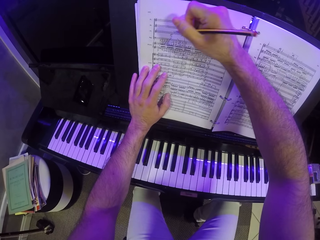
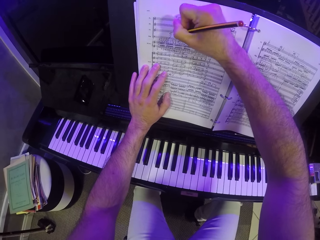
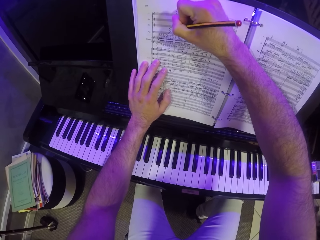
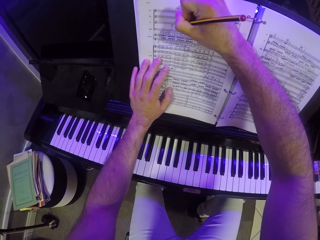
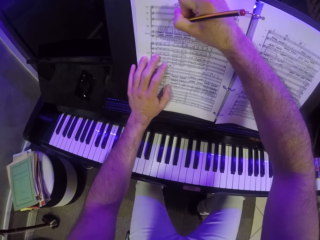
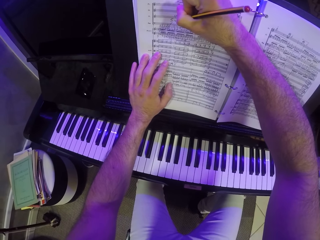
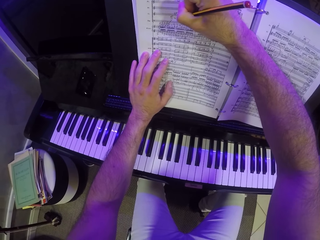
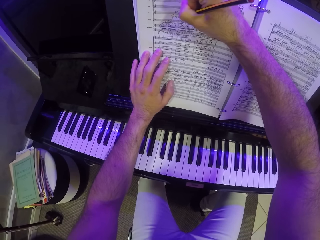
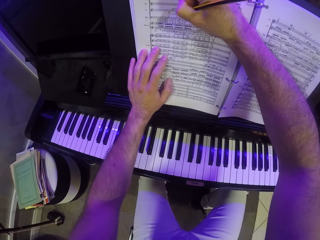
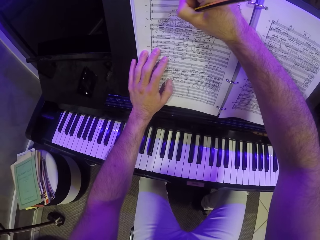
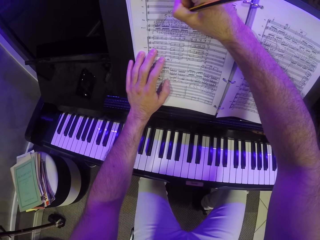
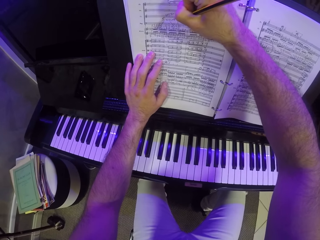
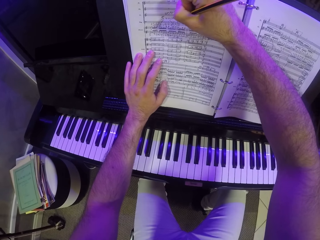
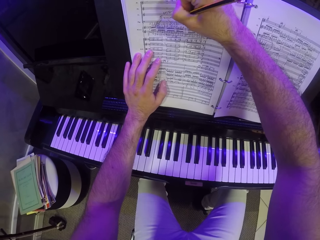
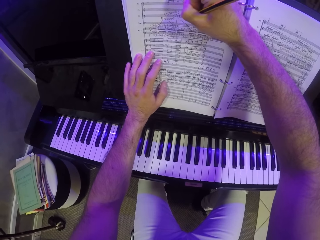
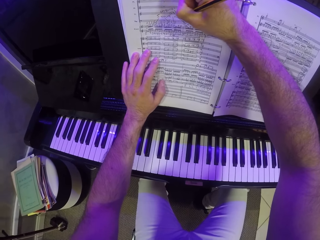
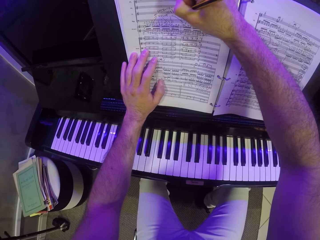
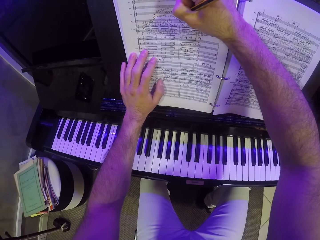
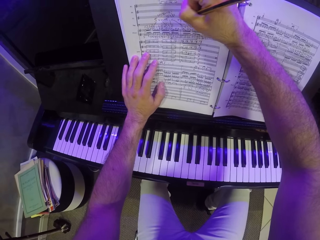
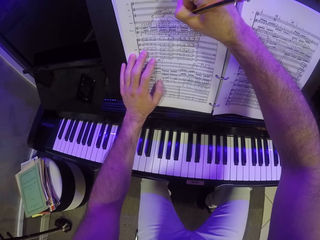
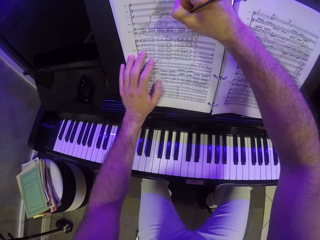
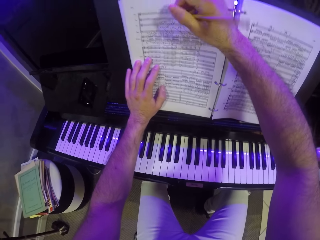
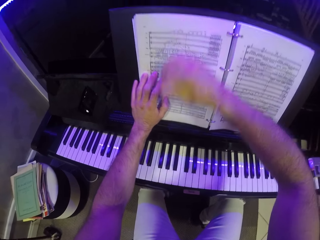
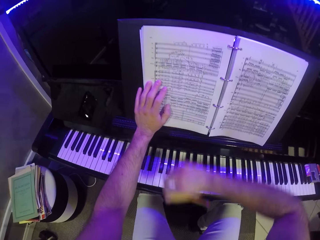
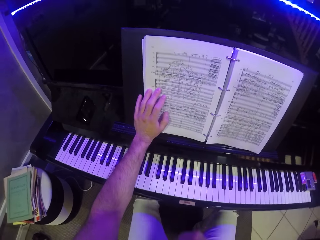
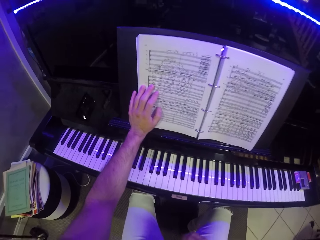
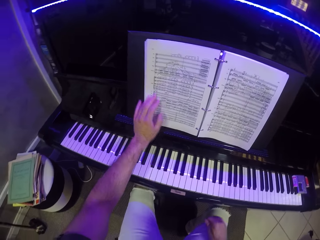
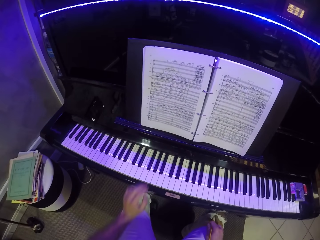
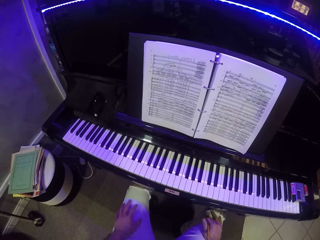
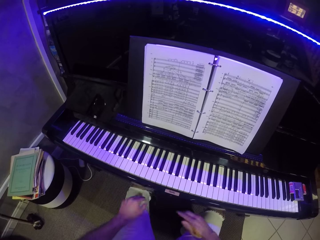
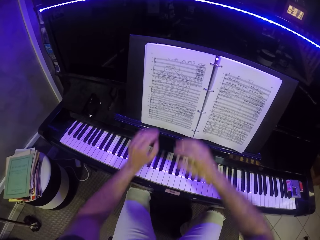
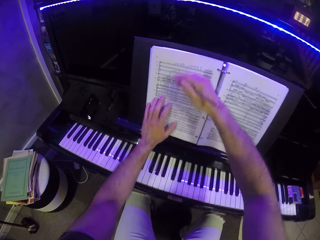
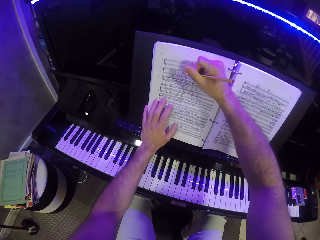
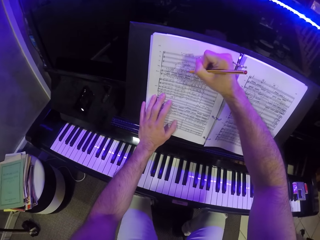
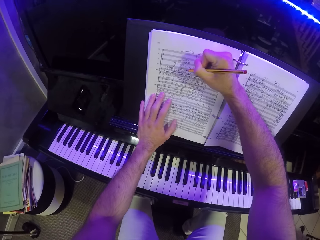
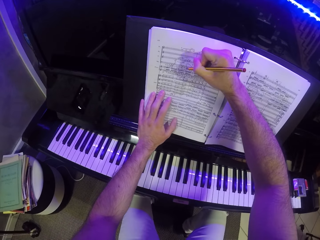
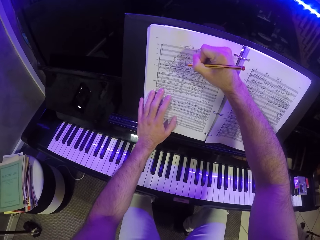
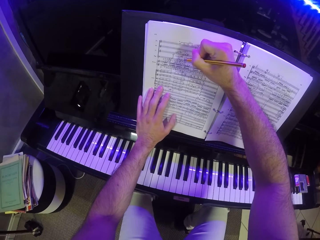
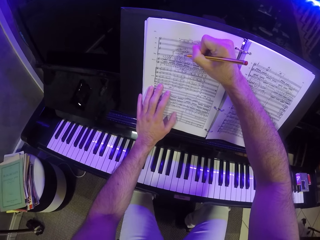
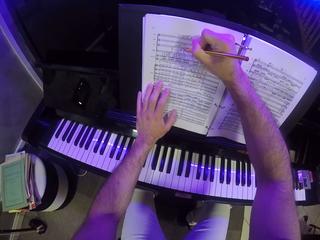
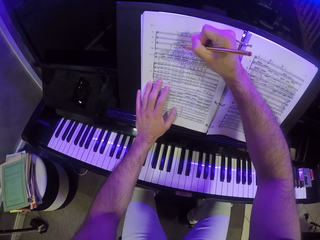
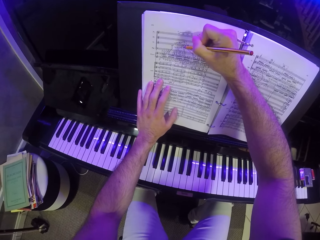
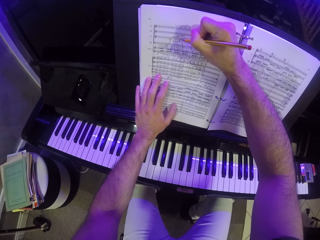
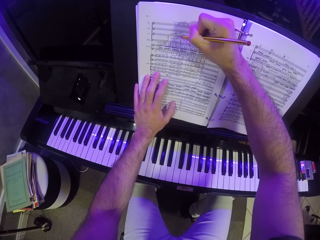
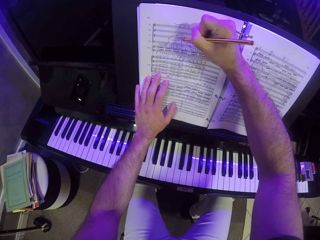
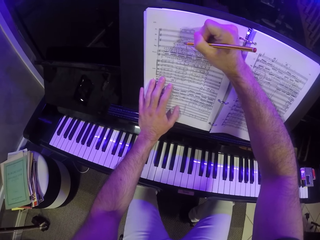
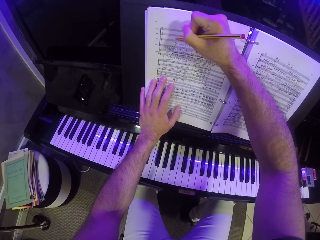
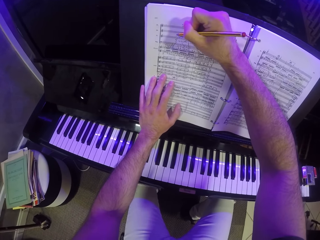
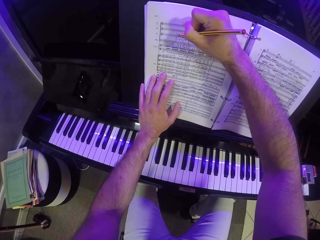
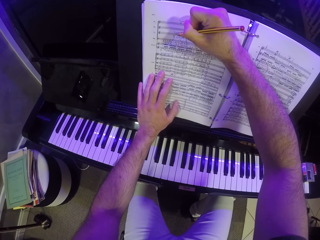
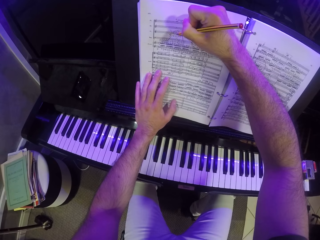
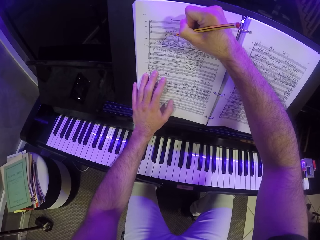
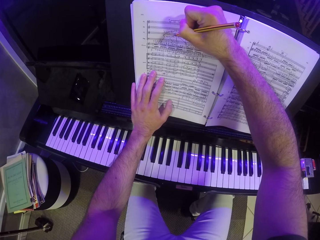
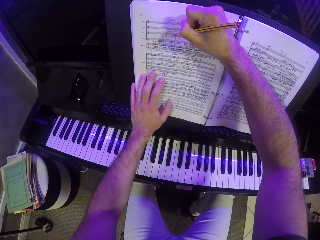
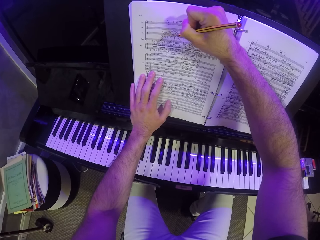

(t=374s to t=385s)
The camera wearer looks at the book. They put the hand on the lap. They write on the book.

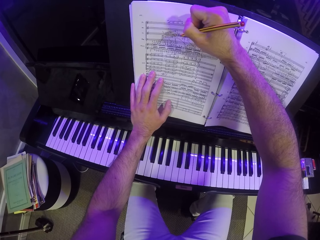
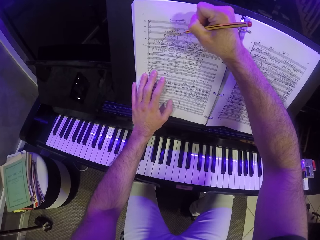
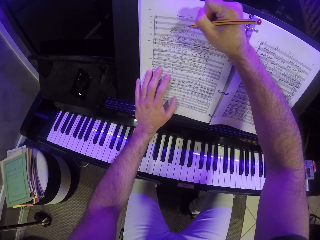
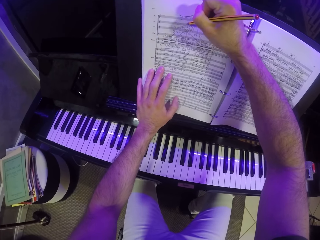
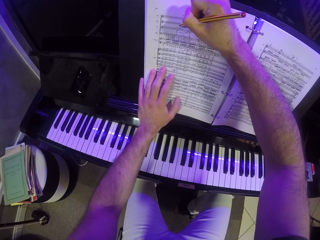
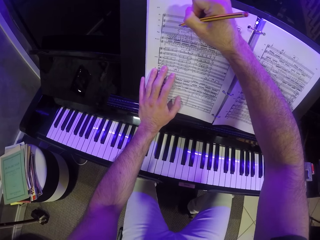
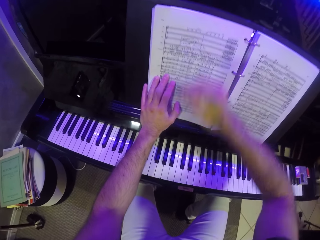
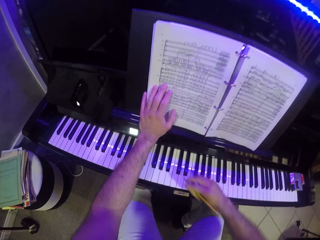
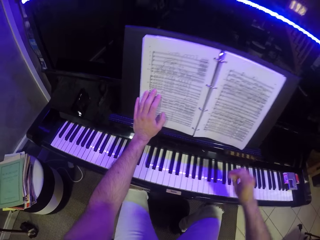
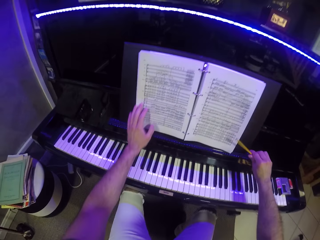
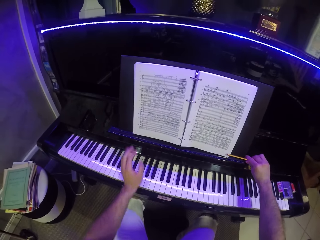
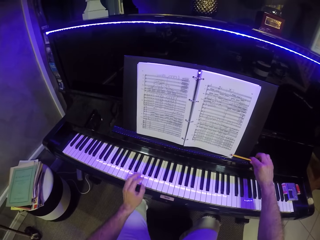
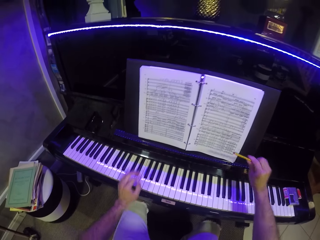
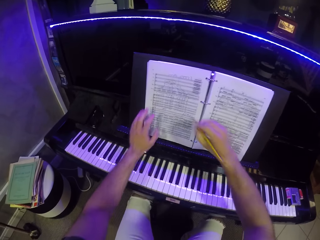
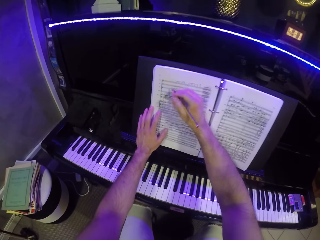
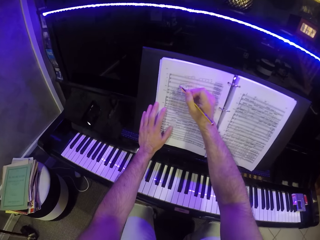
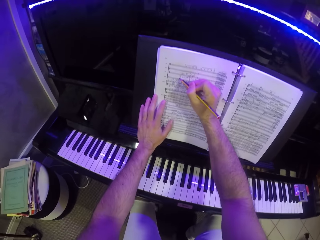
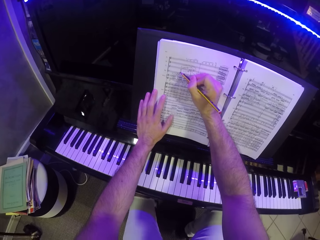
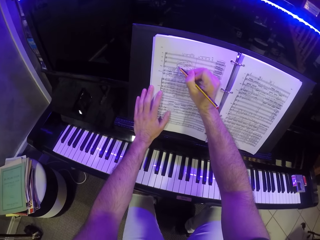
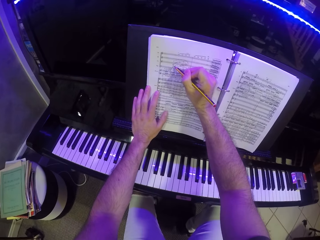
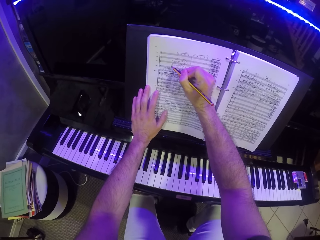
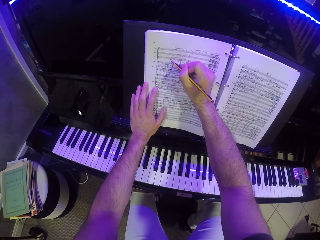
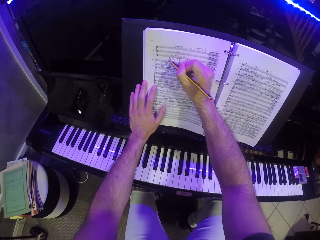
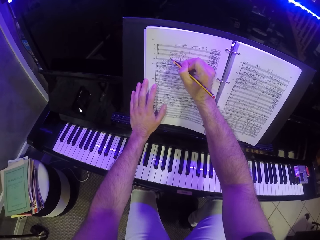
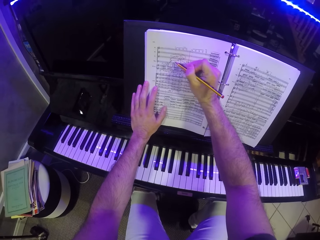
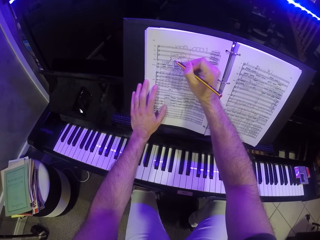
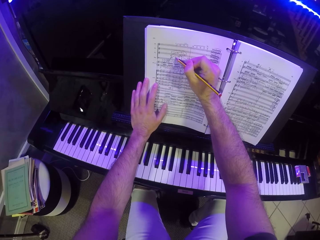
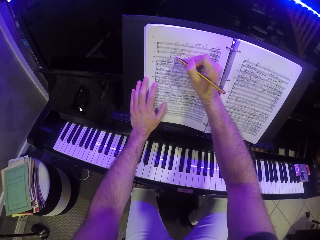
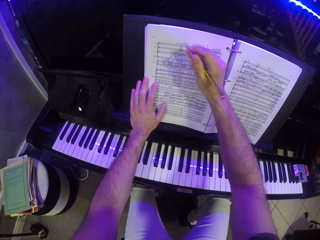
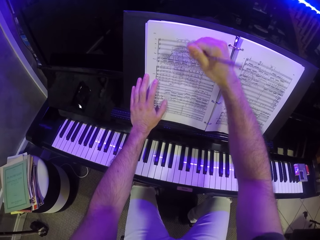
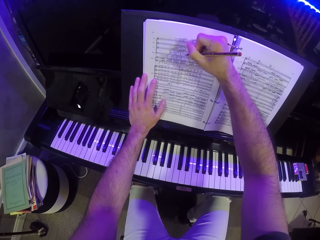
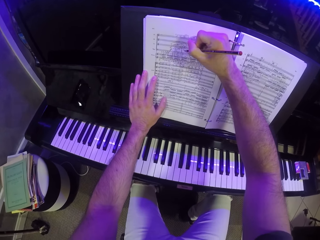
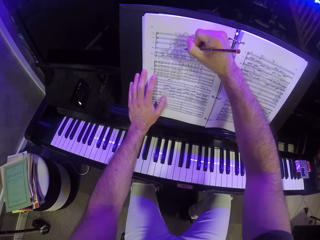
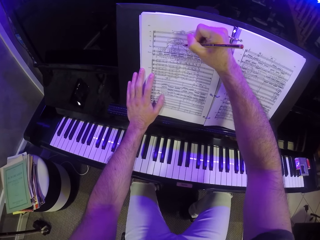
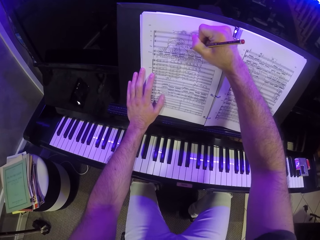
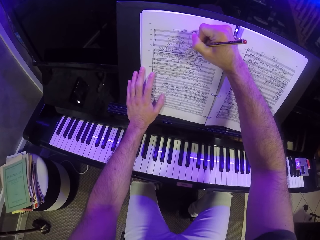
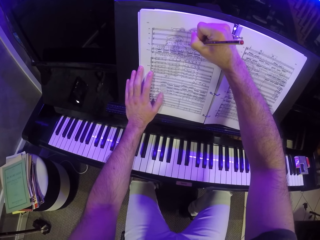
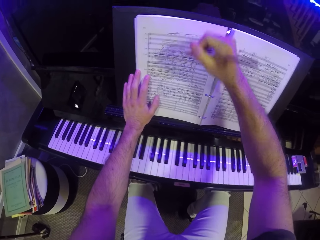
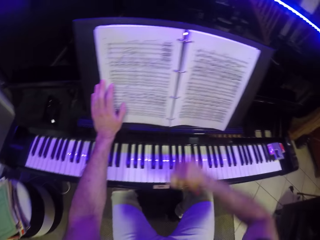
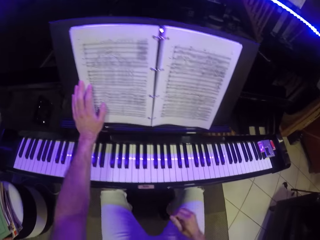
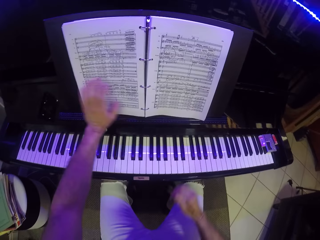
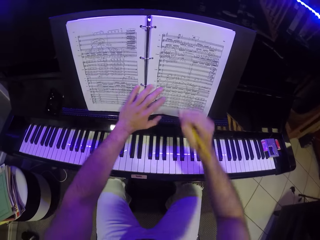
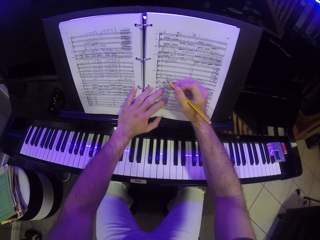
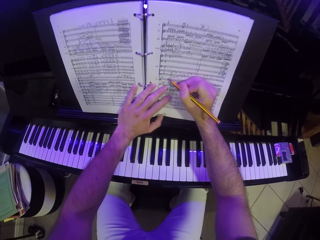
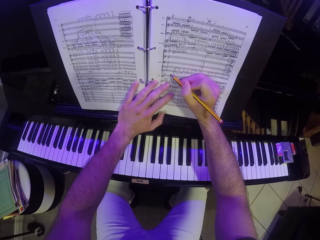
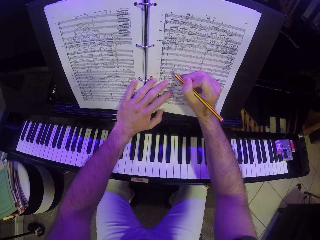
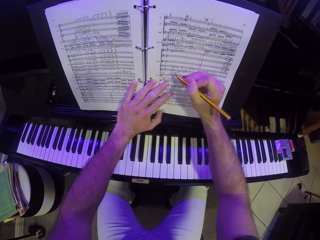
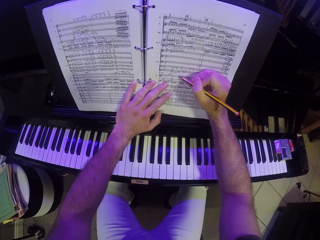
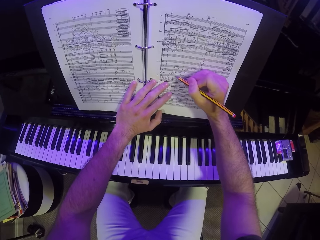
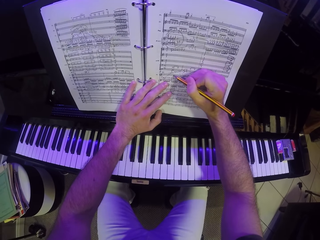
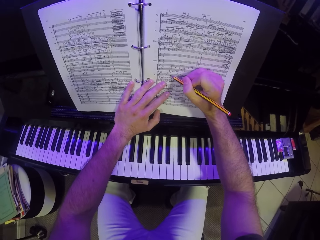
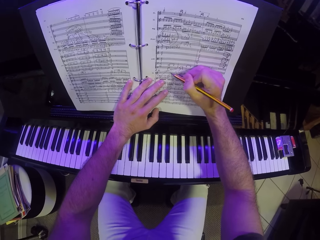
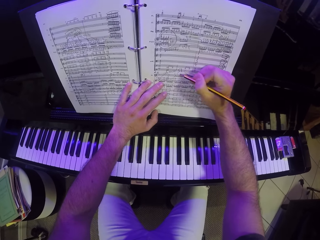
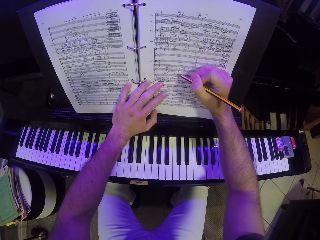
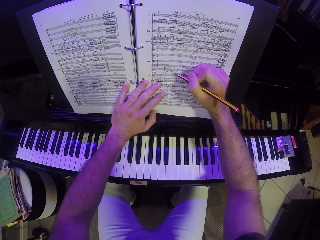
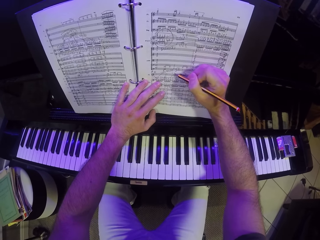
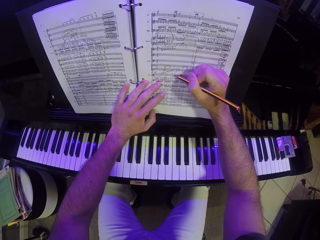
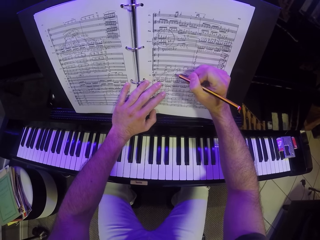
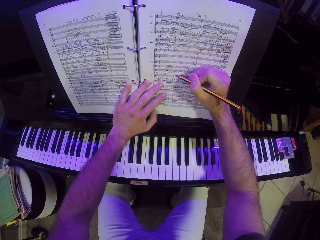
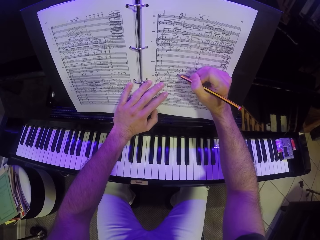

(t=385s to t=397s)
The camera wearer holds the pen. They write on the book. They hold the pen. They put the hand on the book. They write on the book.
